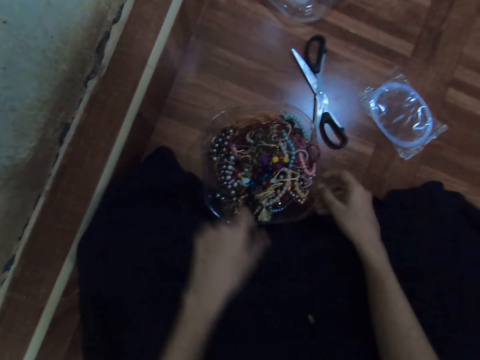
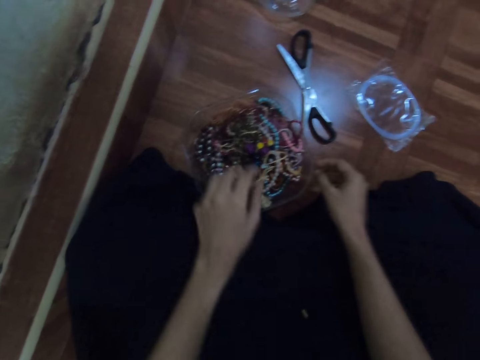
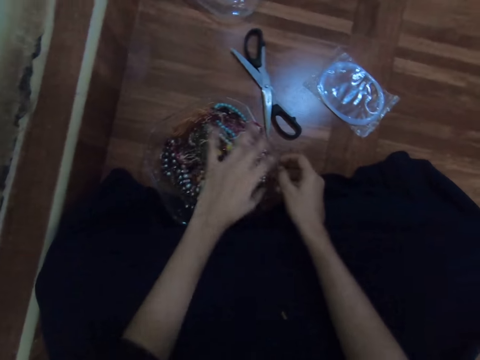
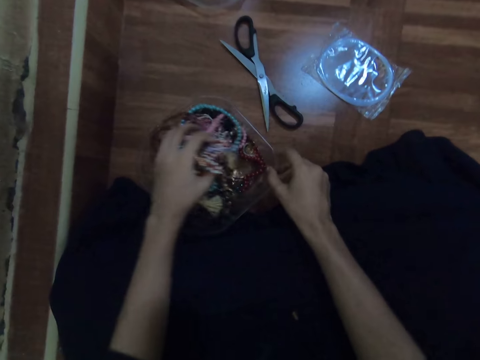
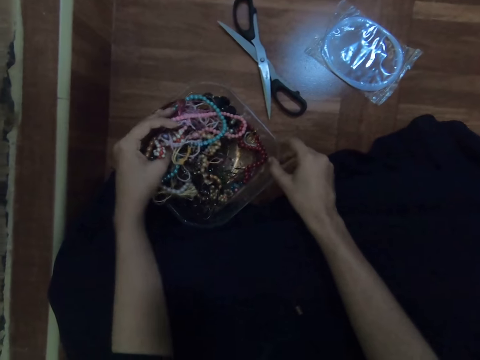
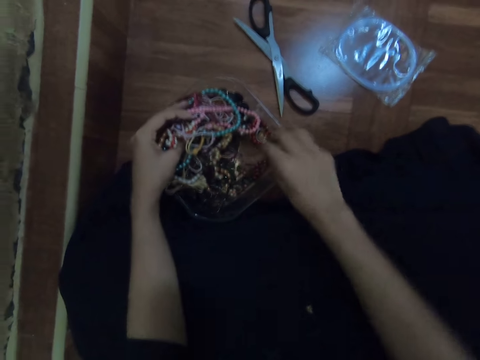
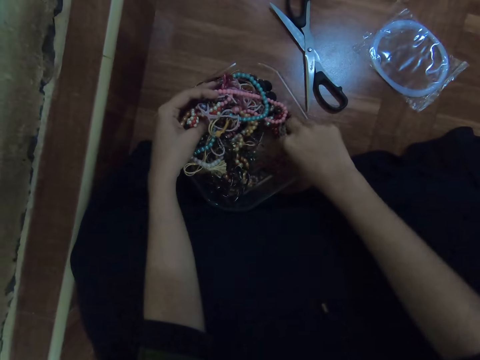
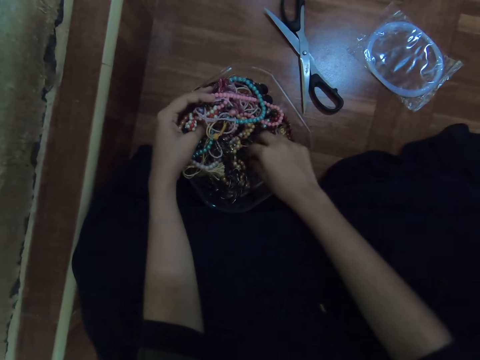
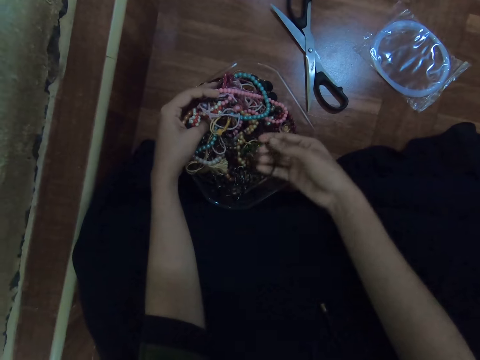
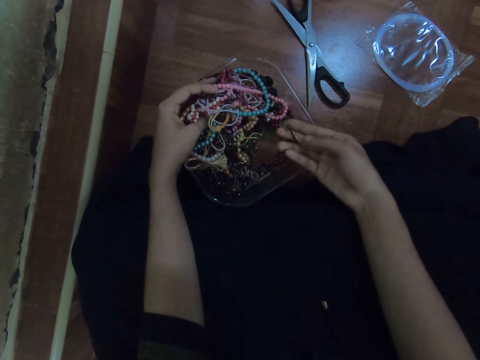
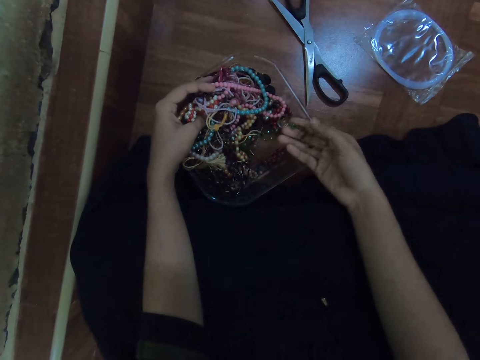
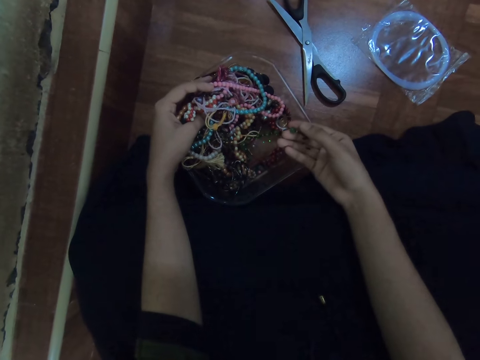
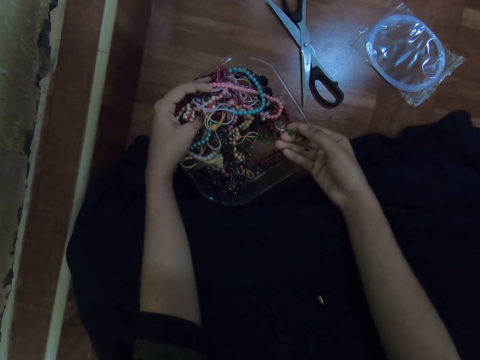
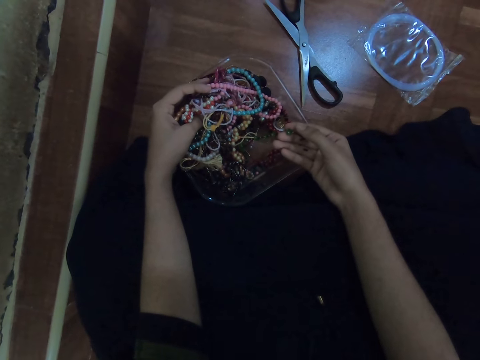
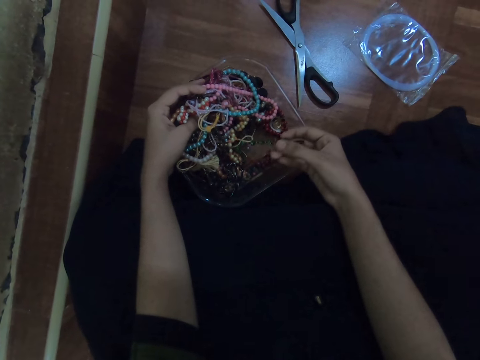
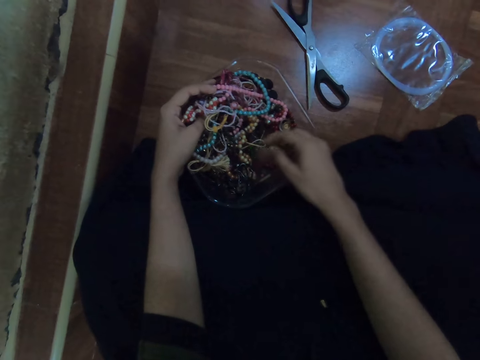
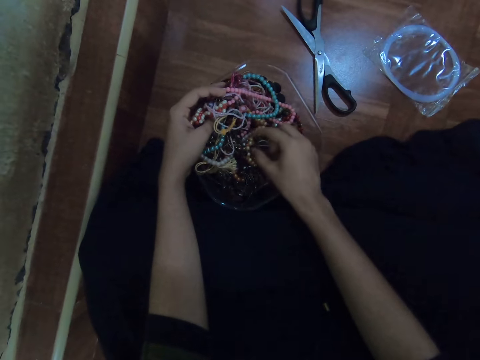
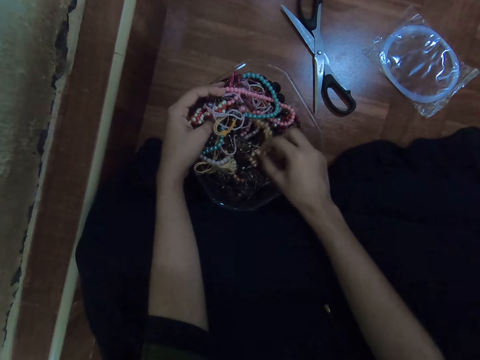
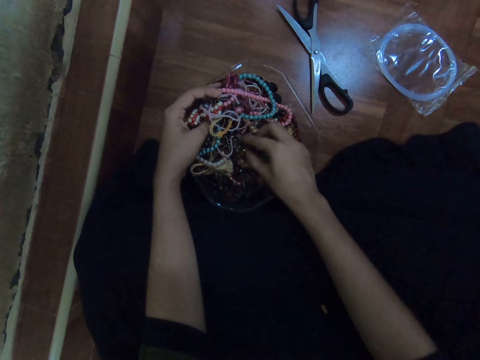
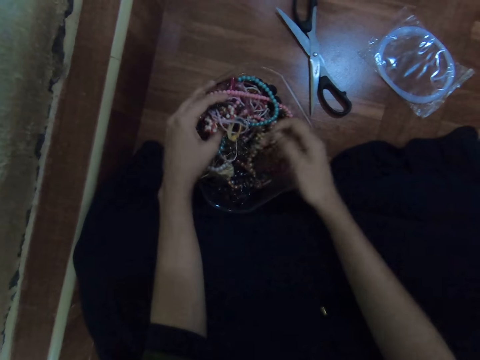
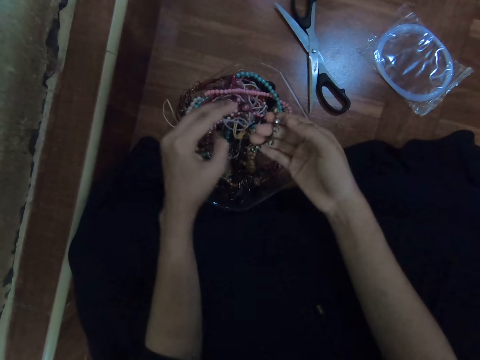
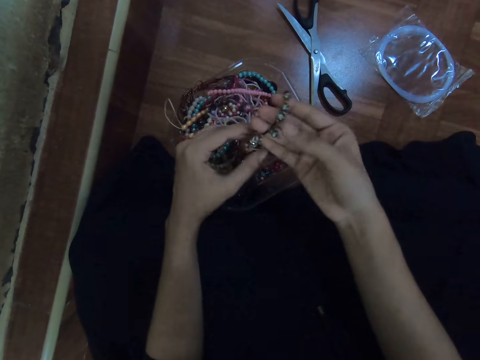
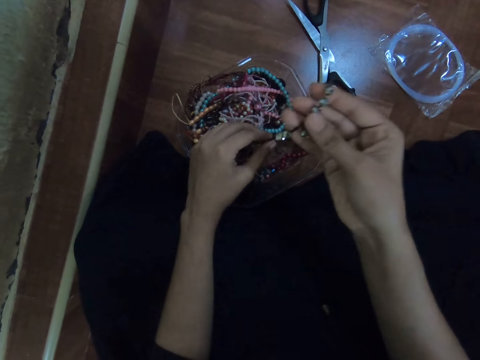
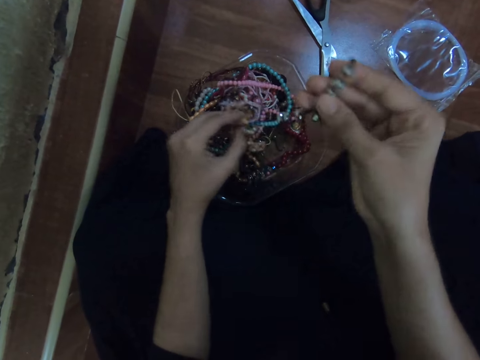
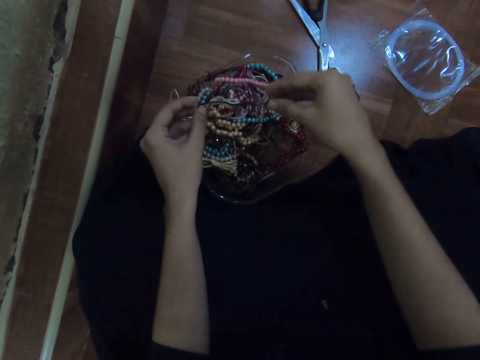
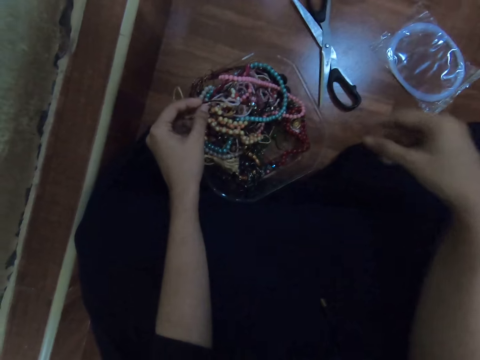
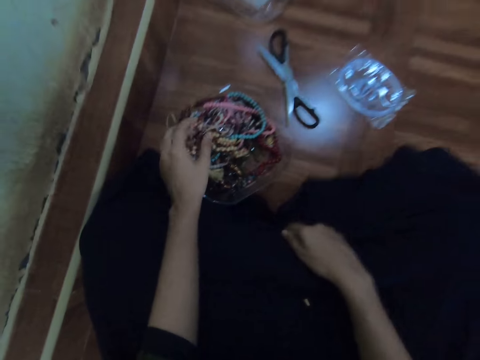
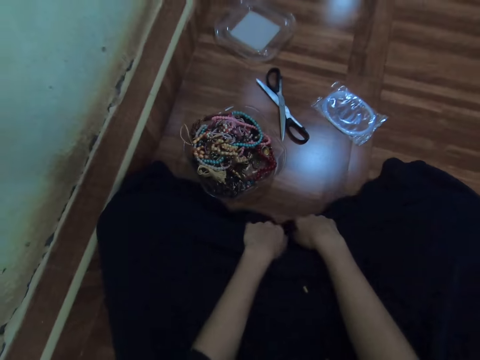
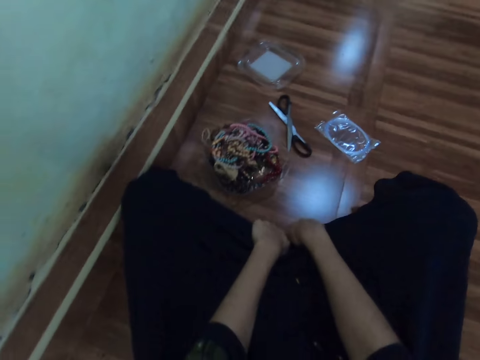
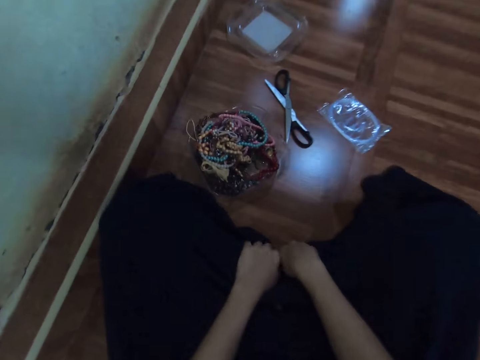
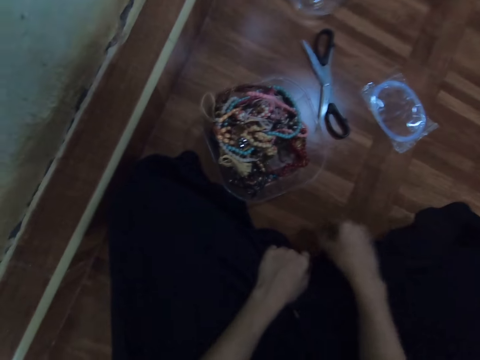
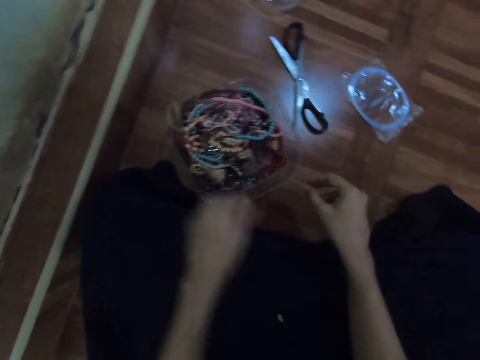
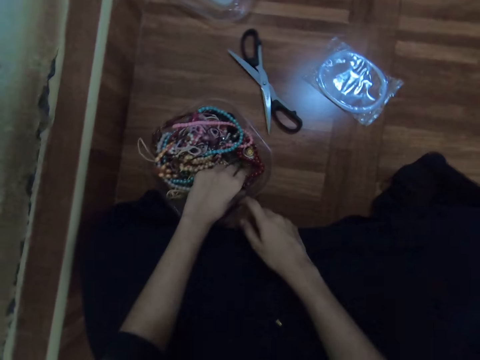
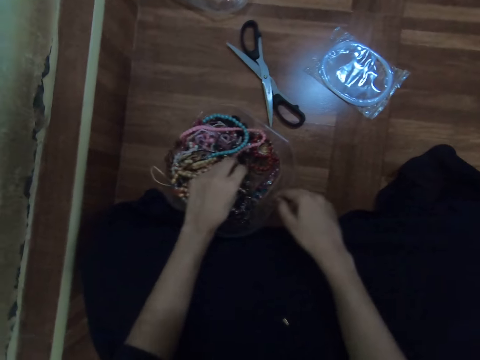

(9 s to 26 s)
The camera wearer searches through the bead container with her left hand. She picks the bead string from the container with her right hand. She drops the bead in the container with her right hand. She picks the bead string from the container with her right hand. She drops the bead in the container with her right hand. She adjusts her cloth with both hands.

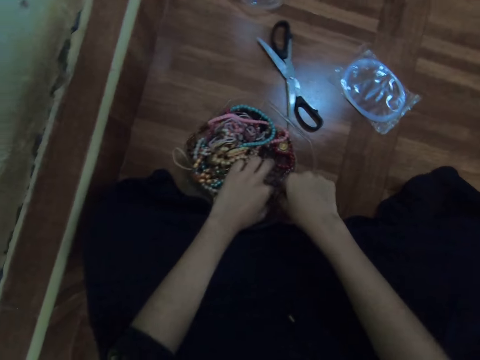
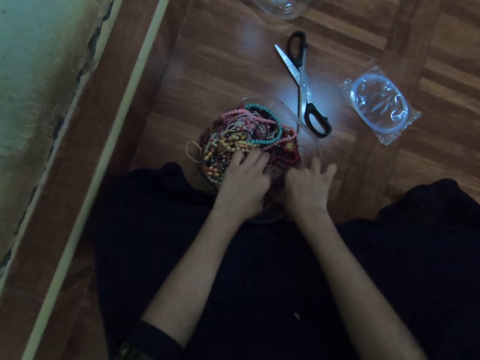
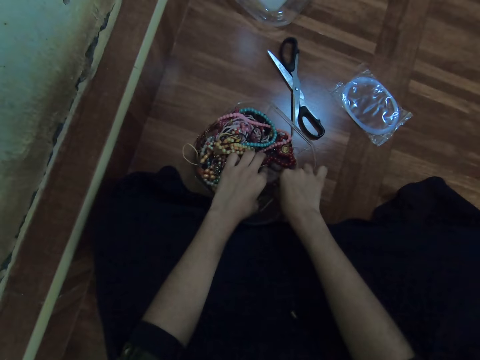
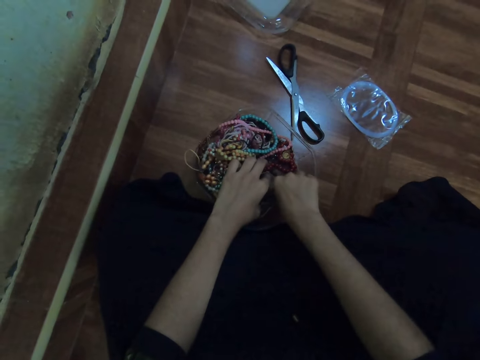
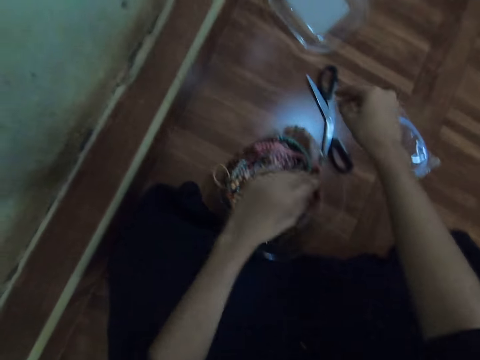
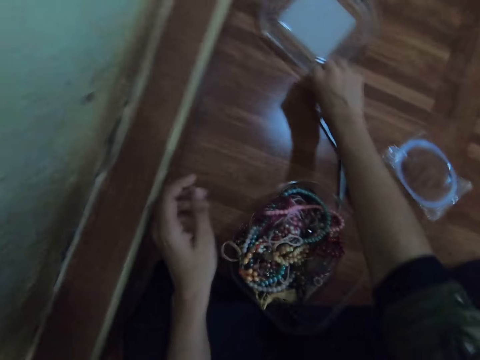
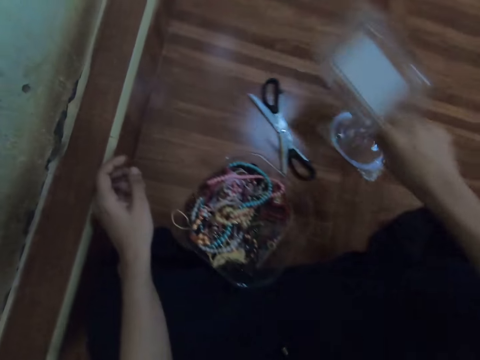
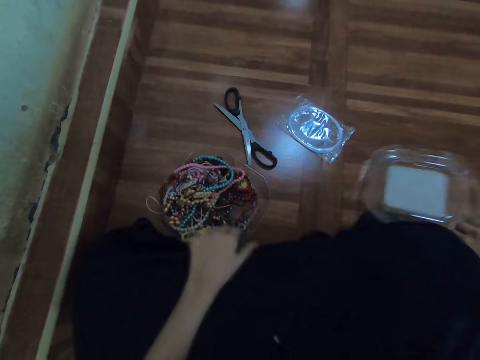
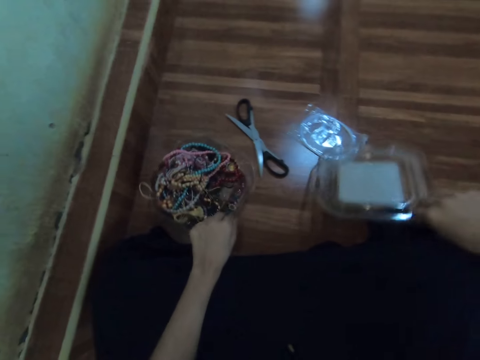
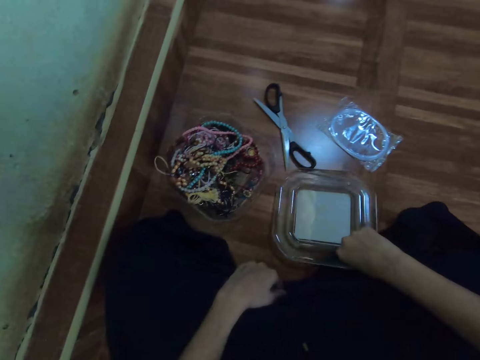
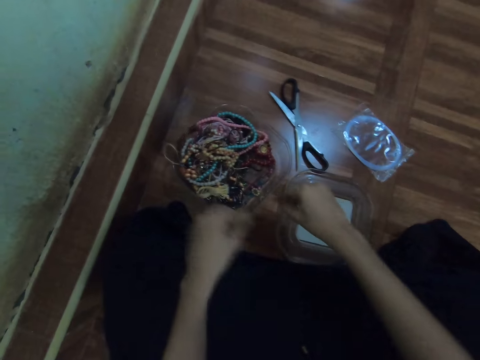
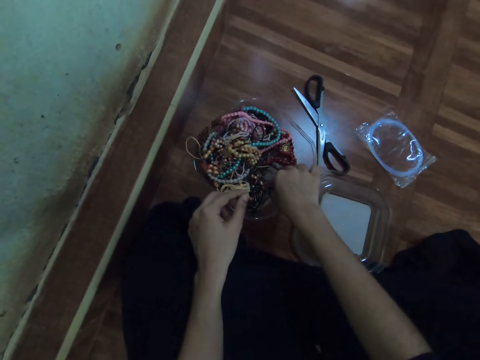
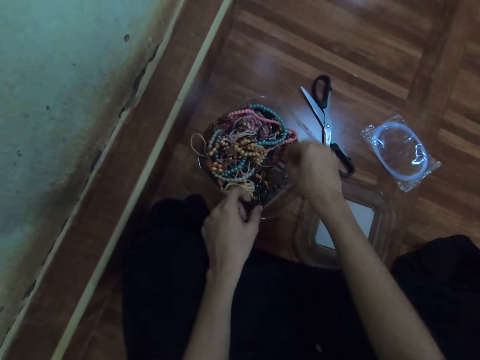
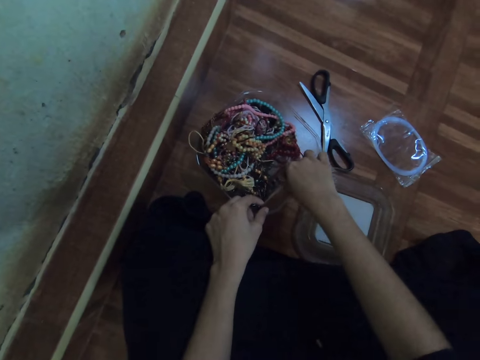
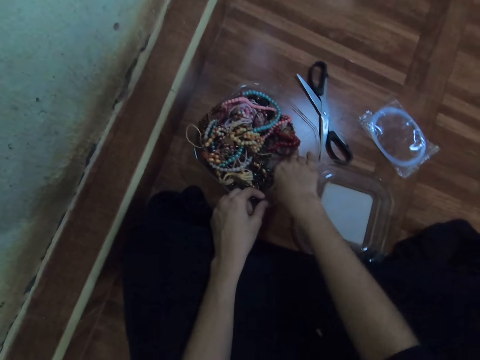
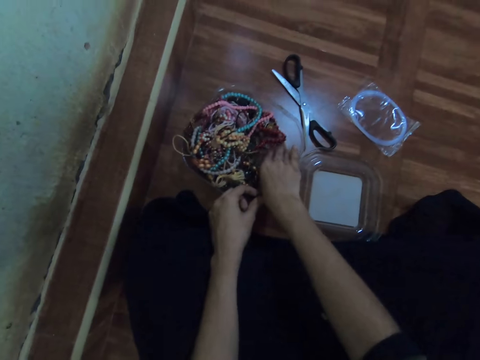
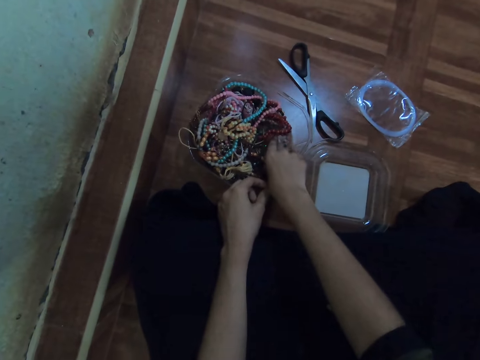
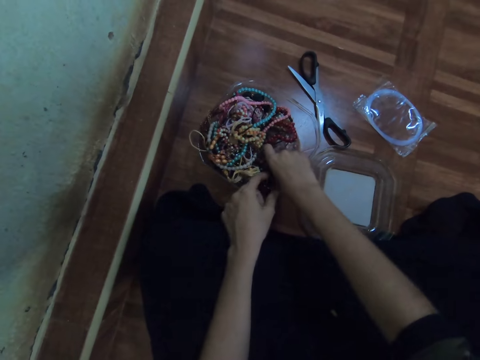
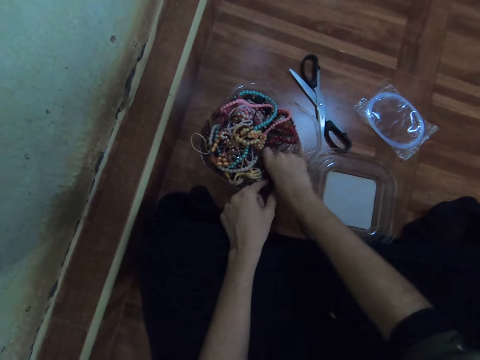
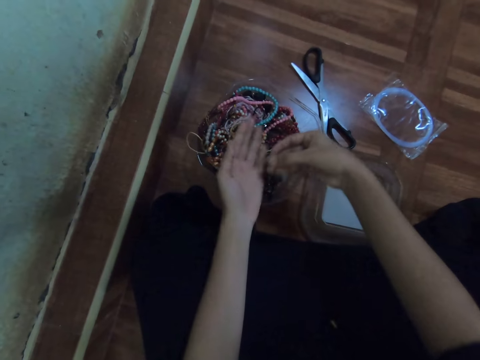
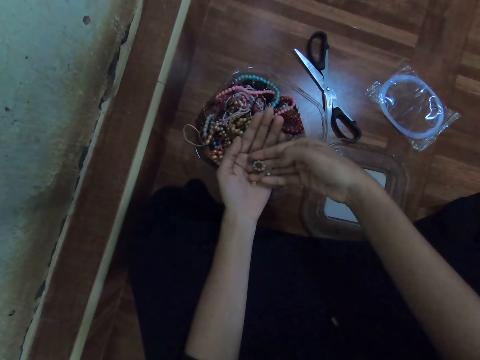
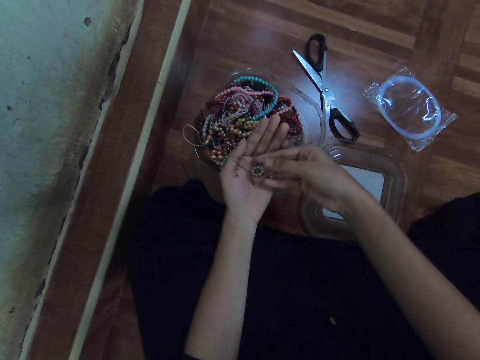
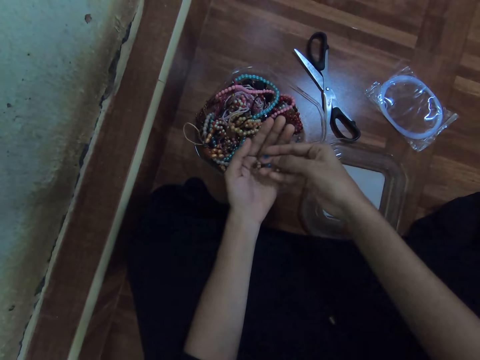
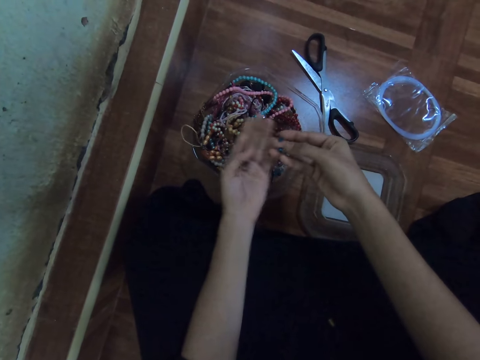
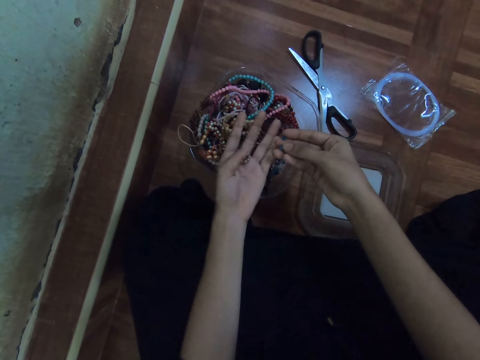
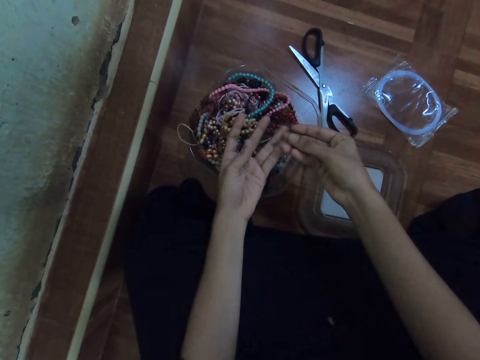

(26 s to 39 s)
The camera wearer picks a bead from the container with her right hand. She picks a plastic lid from the floor with her right hand. She pushes the bead container along the floor with her left hand. She drops the plastic lid on the floor with her right hand. She picks some beads from the container with her right hand. She passes the bead from her right hand to her left hand.
